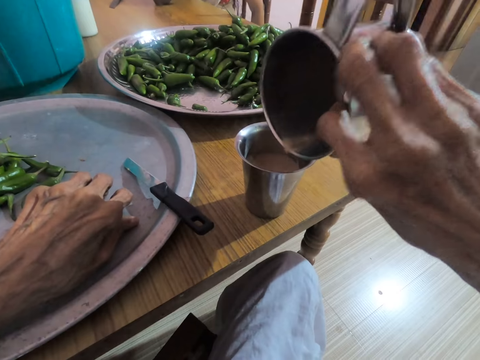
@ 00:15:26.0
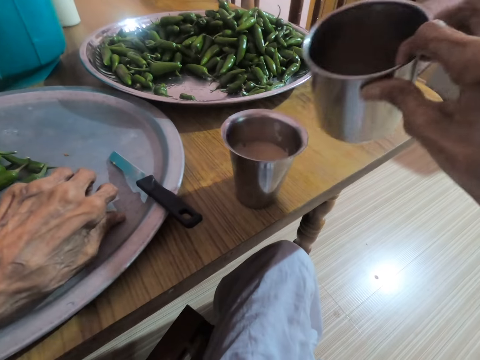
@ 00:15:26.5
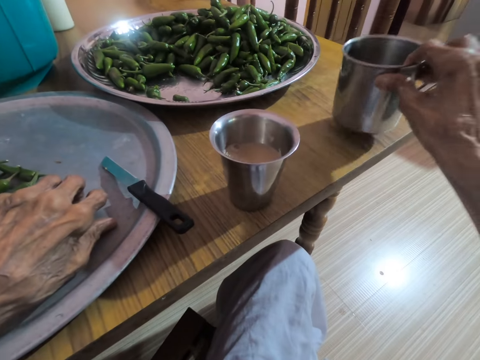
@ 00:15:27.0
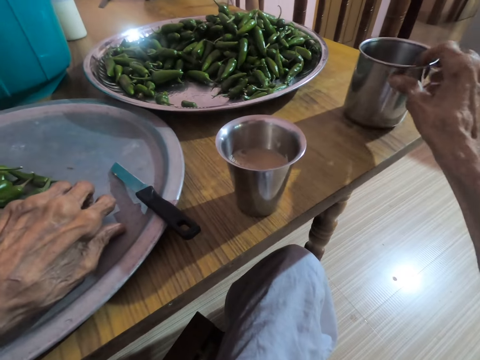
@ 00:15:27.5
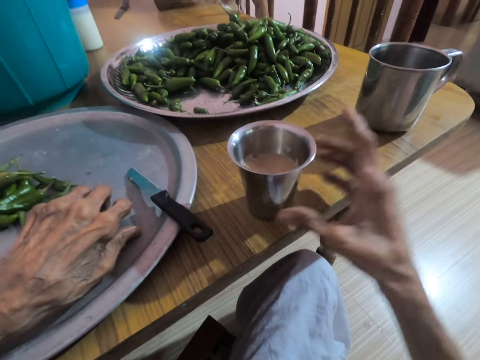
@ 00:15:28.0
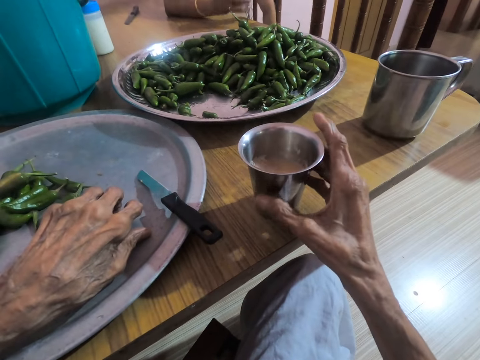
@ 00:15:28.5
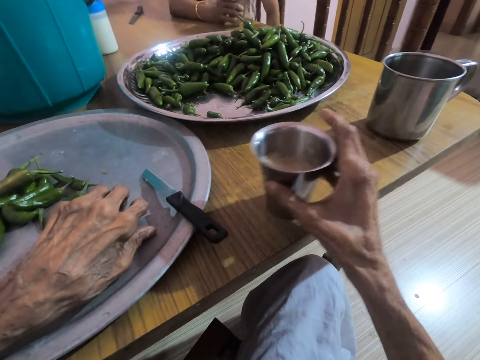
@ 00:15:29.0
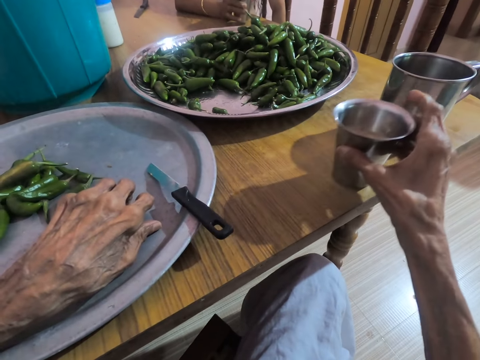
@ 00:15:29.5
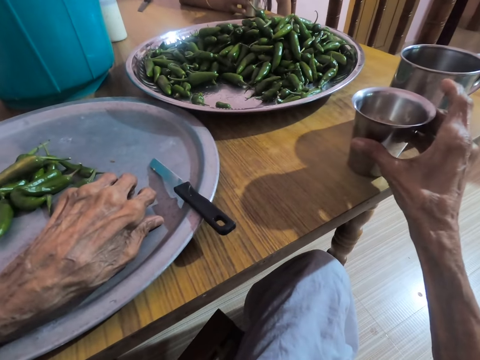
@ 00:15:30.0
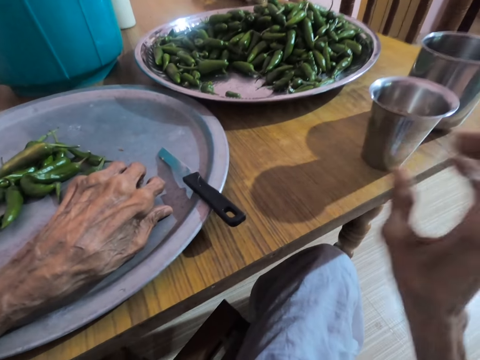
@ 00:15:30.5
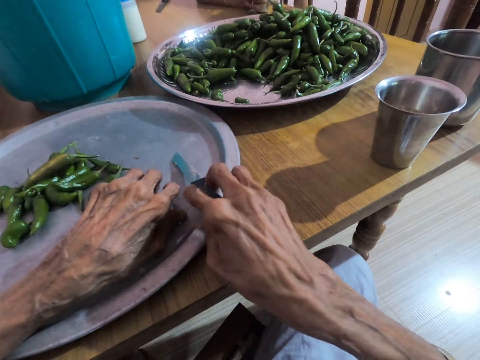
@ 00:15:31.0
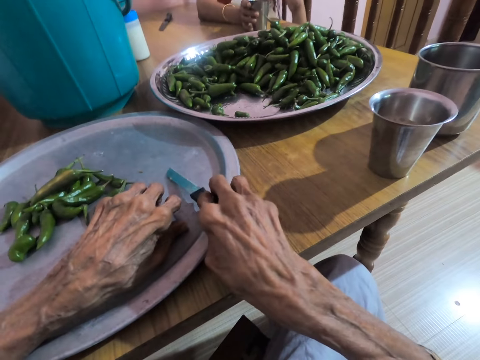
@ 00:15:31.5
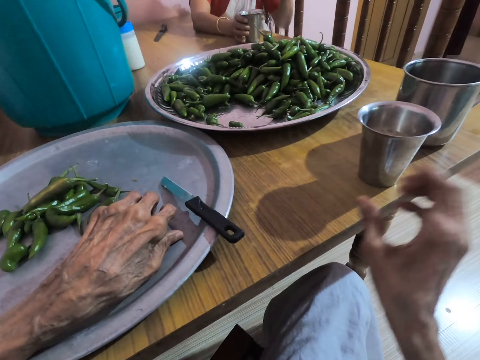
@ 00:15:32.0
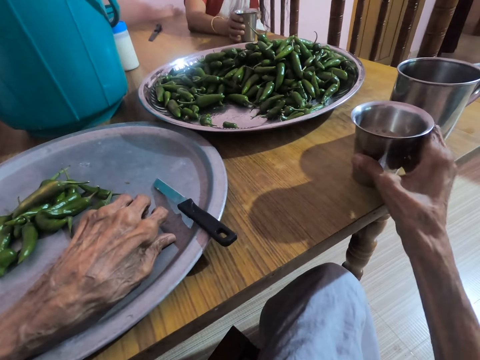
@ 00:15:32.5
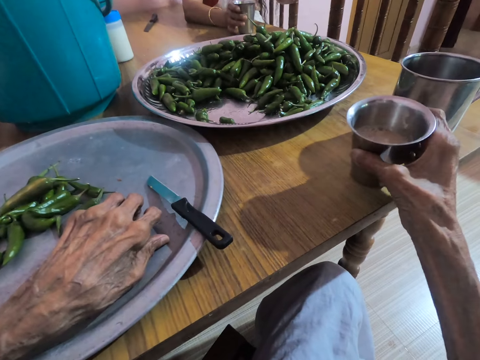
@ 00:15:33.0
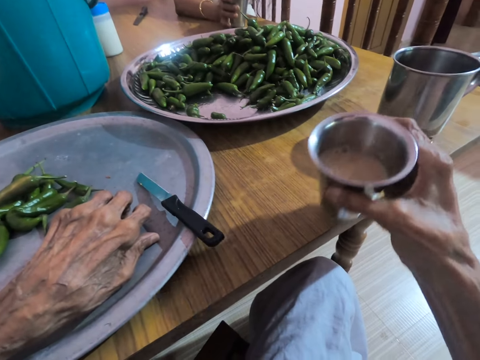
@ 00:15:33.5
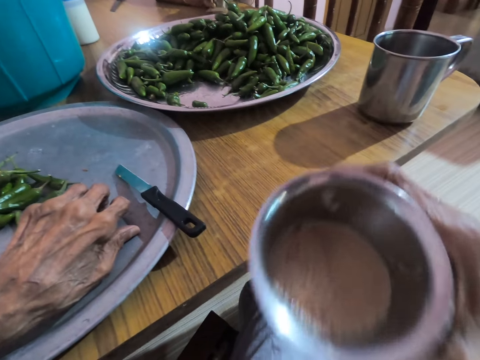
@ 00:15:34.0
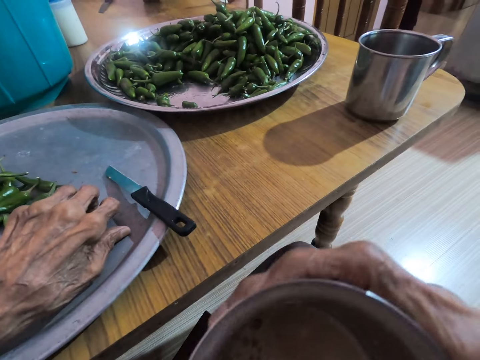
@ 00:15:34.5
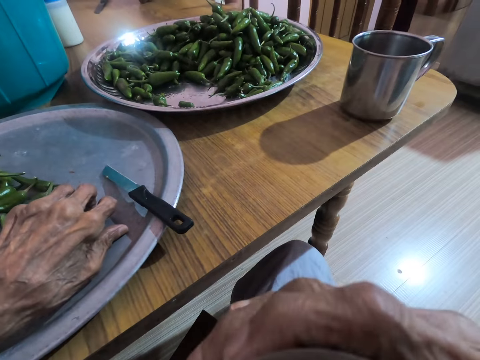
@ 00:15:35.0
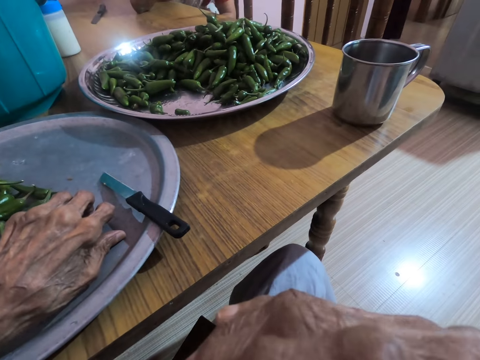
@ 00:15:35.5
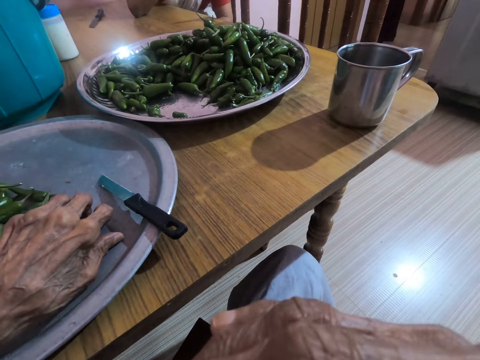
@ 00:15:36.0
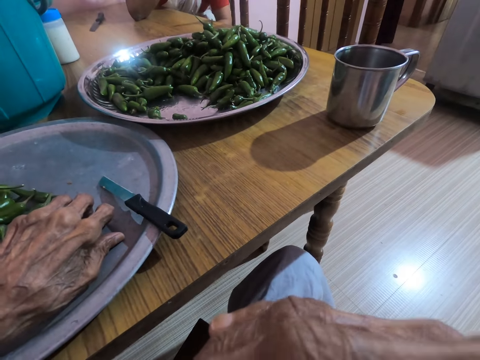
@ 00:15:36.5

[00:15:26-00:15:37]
The camera wearer drops the cup on the table with her right hand. She holds the cup on the table with her right hand. The woman drops the cup on the table with her right hand and rests her hand on the table. The camera wearer moves the cup of tea on the table with her right hand. She holds the knife on the tray on the table with her right hand. She touches the knife on the plate. She holds the cup on the table with her right hand. She picks the cup from the table with her right hand. The woman picks the cup from the table with her right hand and speaks to the camera wearer. The camera wearer drinks yoghurt from the cup in her right hand.

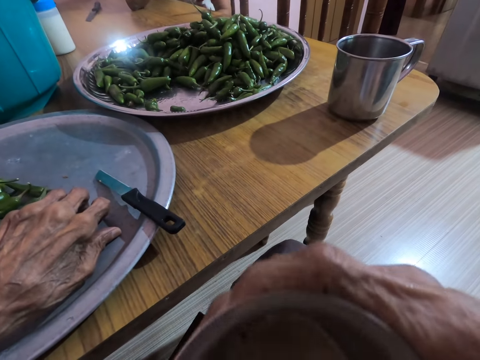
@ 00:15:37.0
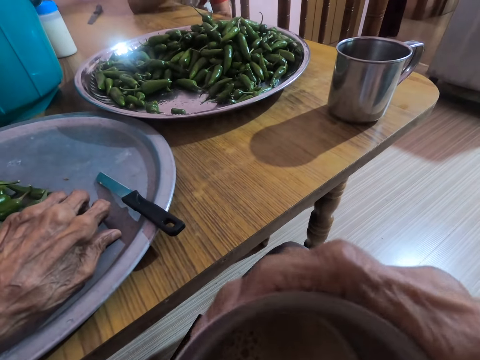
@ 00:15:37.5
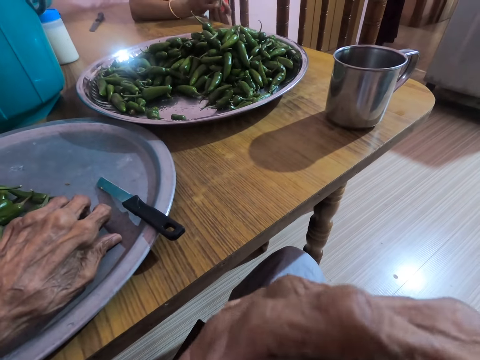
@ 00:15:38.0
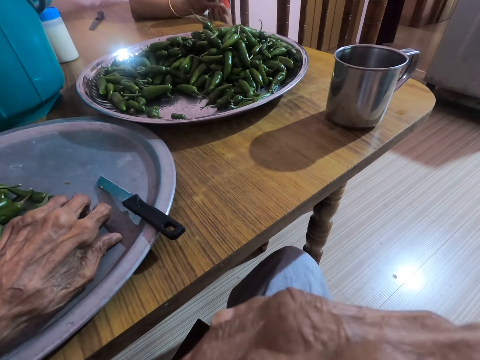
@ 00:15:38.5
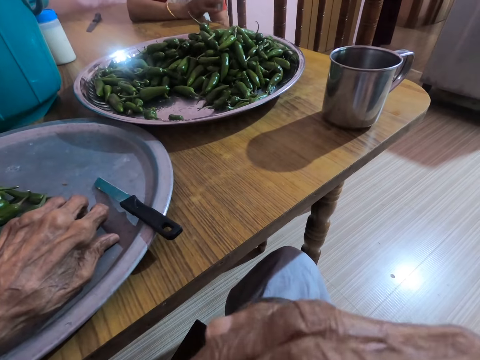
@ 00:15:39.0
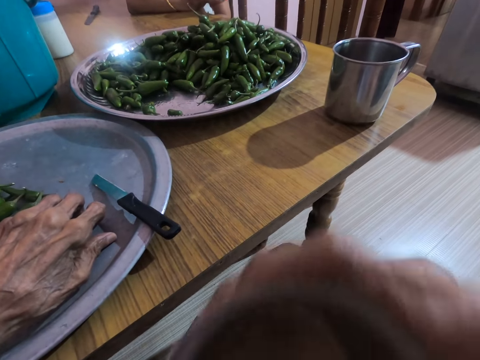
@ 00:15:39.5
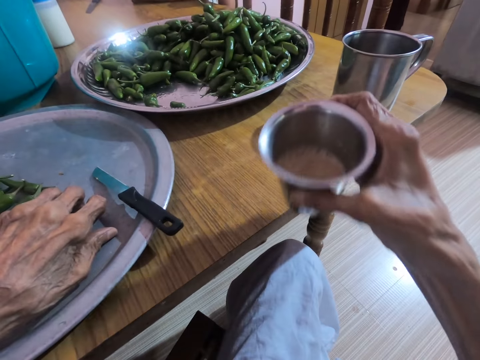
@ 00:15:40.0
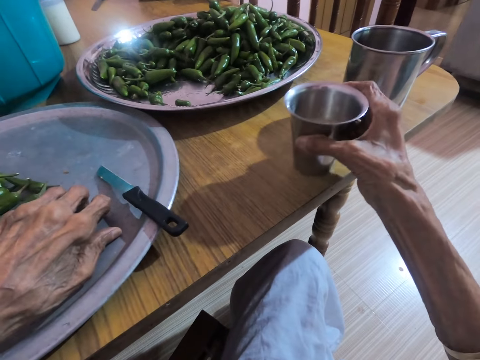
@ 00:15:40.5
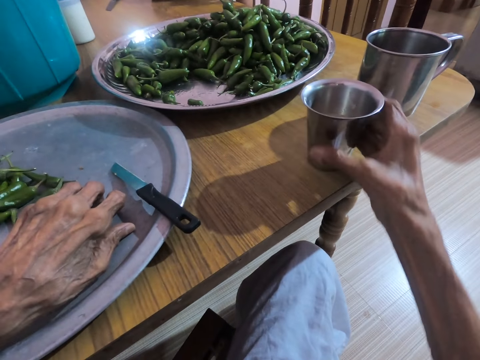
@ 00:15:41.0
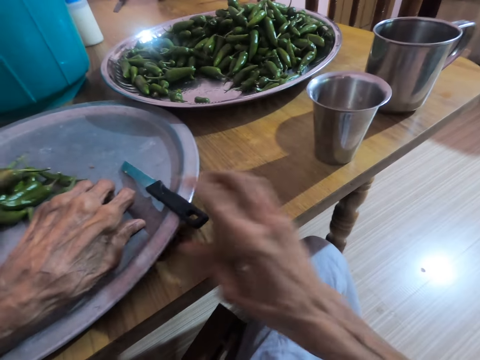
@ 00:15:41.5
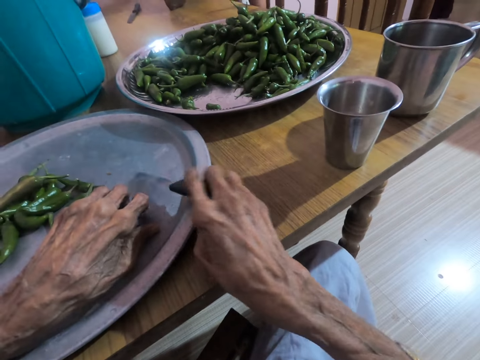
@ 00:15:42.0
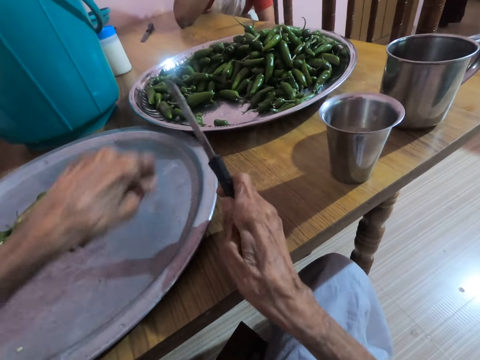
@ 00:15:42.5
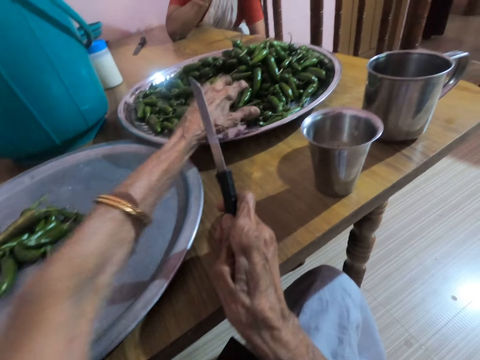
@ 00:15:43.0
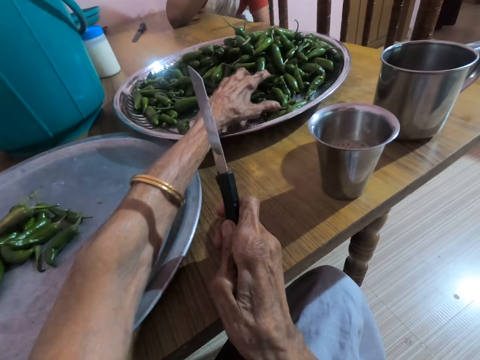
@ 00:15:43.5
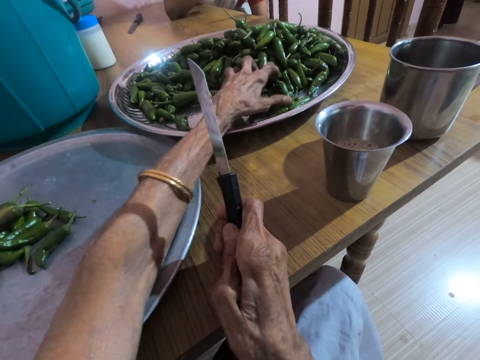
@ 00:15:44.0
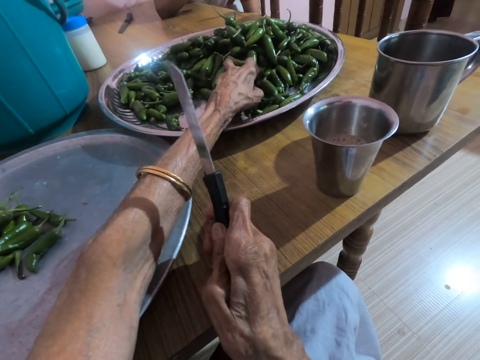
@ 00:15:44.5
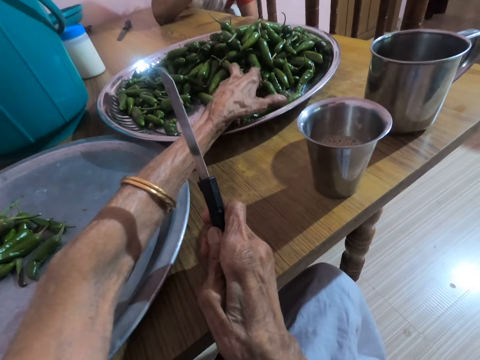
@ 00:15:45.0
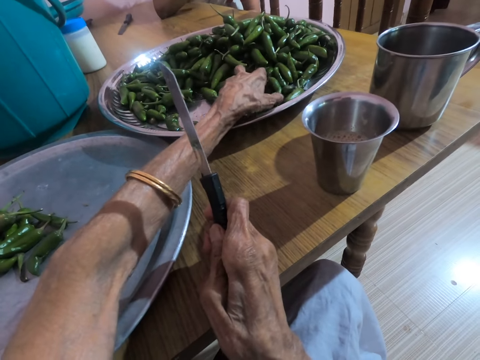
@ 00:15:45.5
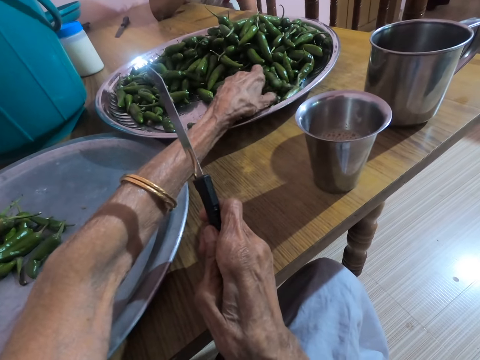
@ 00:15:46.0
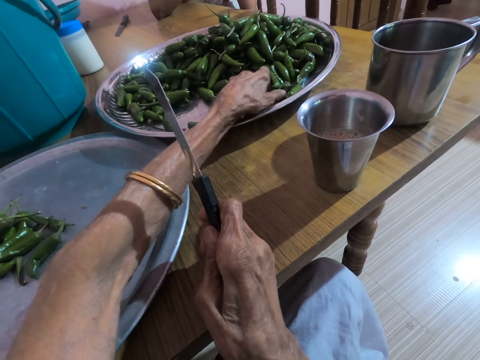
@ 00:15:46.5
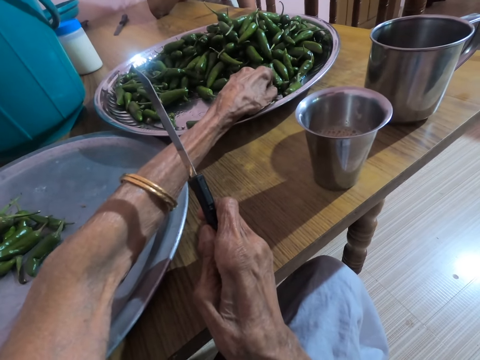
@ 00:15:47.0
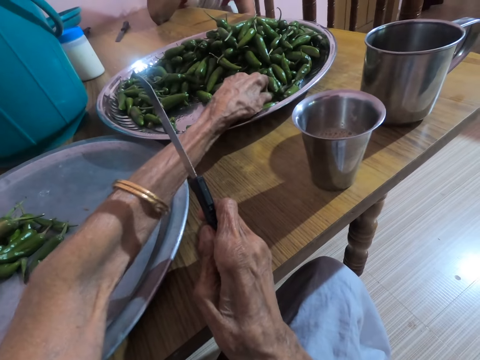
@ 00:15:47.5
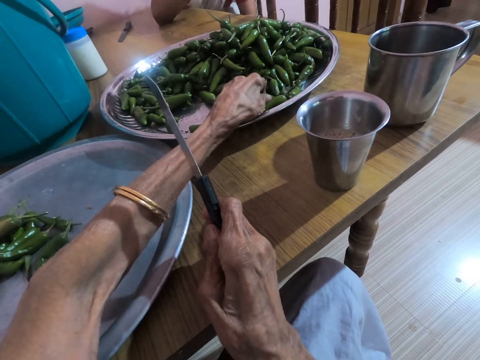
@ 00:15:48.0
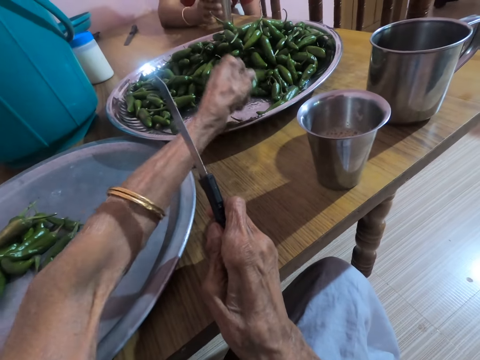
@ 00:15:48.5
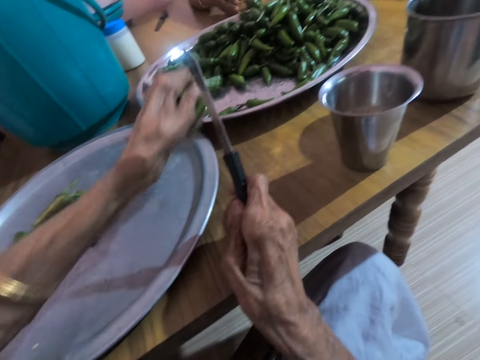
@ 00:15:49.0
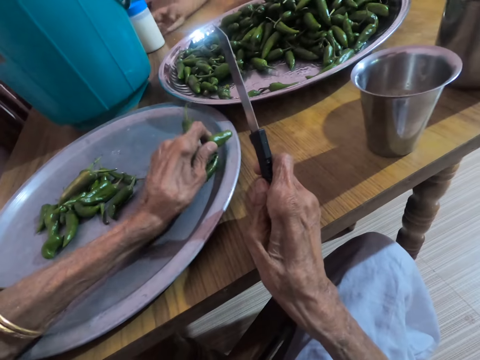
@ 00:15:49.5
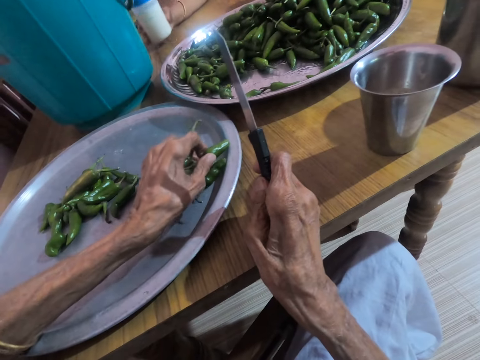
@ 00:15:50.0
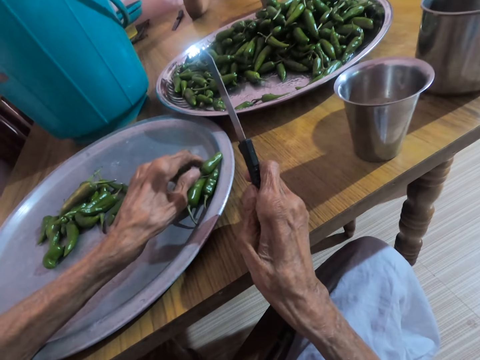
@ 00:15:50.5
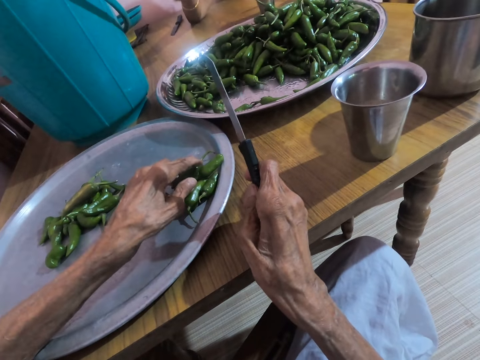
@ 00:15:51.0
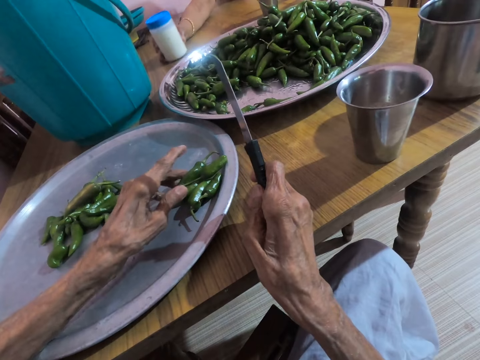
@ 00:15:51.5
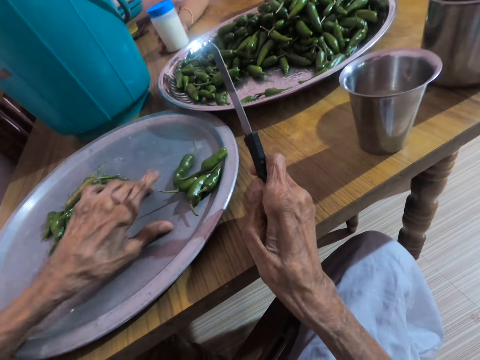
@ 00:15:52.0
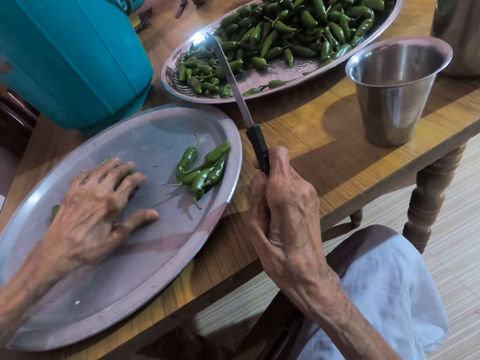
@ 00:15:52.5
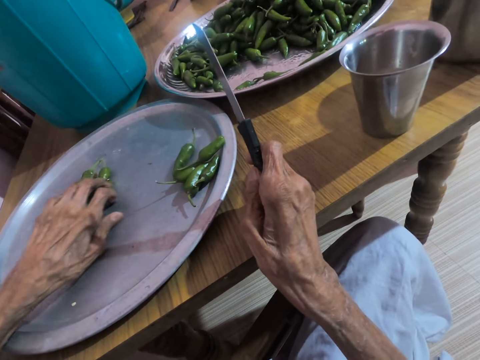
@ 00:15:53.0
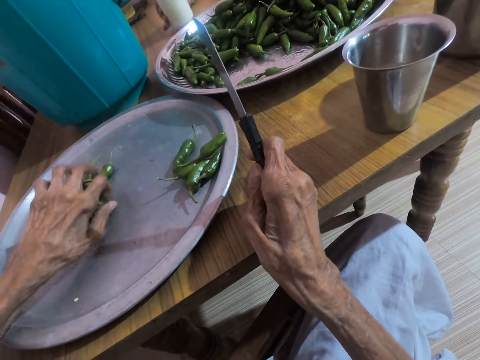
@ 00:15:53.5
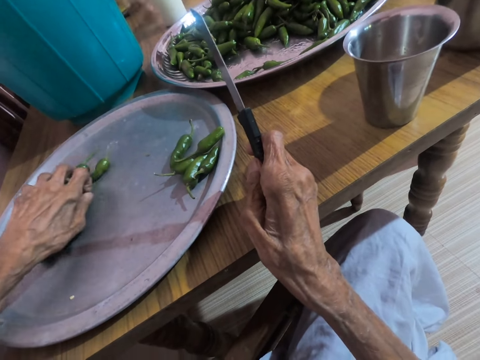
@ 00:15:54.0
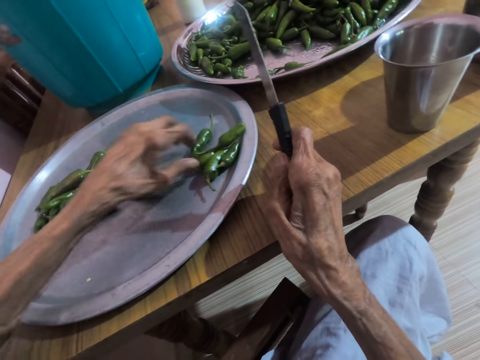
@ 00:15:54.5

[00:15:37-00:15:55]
The woman holds the cup with both hands. The woman holds the cup with her right hand. The camera wearer drops the cup on the table with her right hand. She picks the knife from the tray on the table with her right hand. She interacts with the woman. She picks the slender green pepper from the tray on the table with her left hand. She speaks to the woman. She lifts the slender green pepper from the tray on the table with her left hand. The woman drops the cup on the table with both hands. The camera wearer collects a handful of pepper from the plate on the table. She drops the slender green pepper on the tray on the table with her left hand. The woman picks the bottle of milk from the table with her right hand, drops the bottle of milk on the table with her right hand, and picks the bottle of milk from the table with her right hand. The camera wearer adjusts the slender green pepper on the tray on the table with her left hand. The woman drops the bottle of milk on the table with her right hand. The camera wearer moves the cut pepper aside on the plate.
